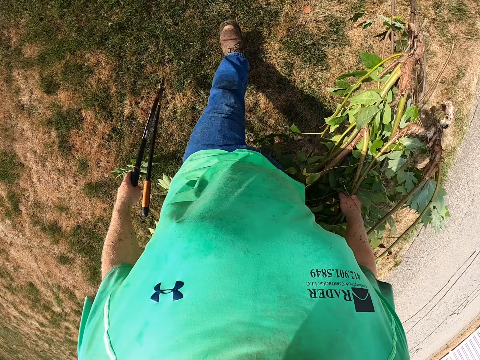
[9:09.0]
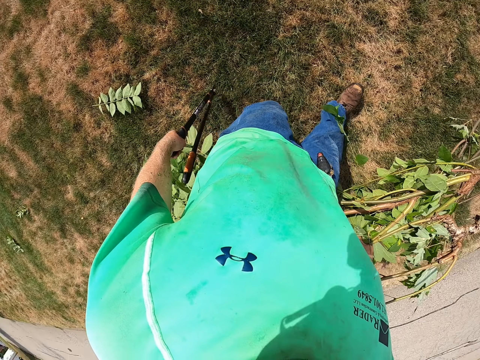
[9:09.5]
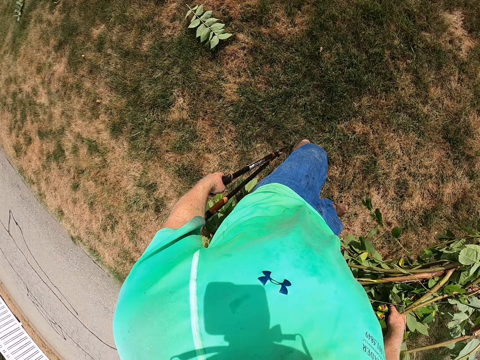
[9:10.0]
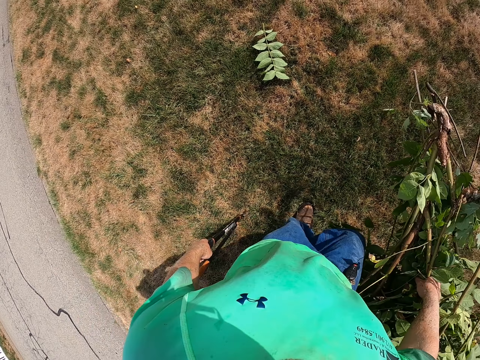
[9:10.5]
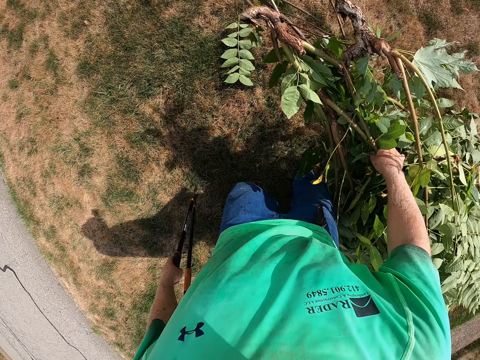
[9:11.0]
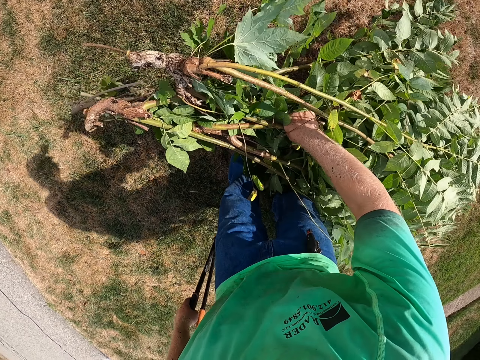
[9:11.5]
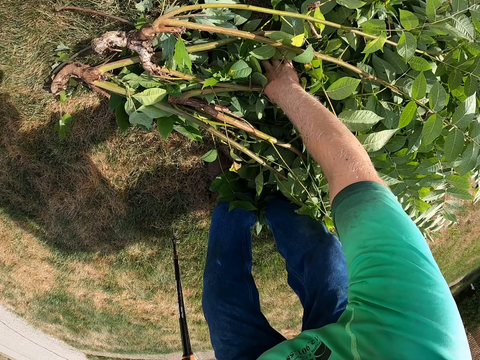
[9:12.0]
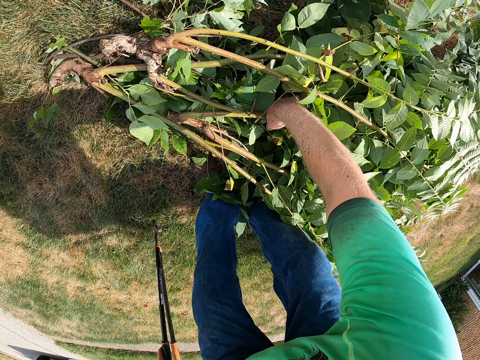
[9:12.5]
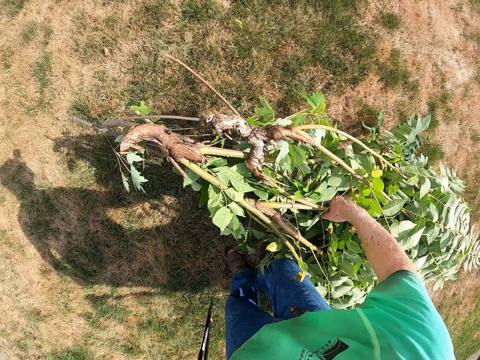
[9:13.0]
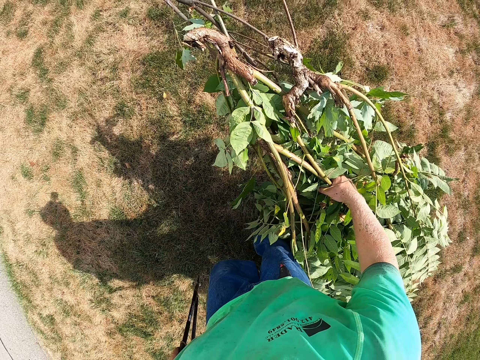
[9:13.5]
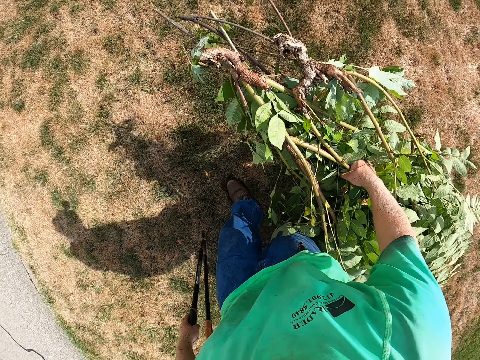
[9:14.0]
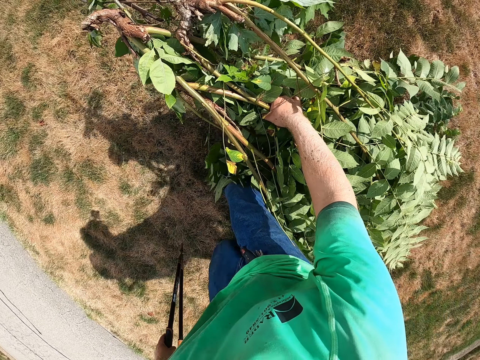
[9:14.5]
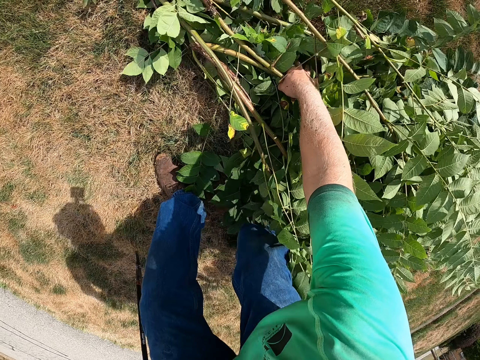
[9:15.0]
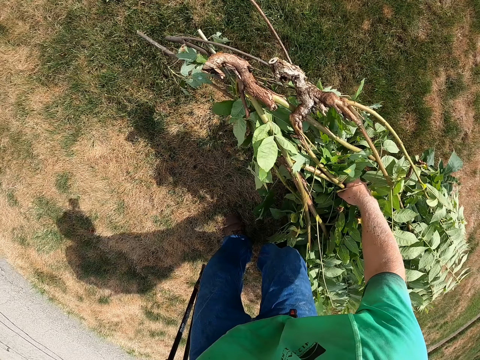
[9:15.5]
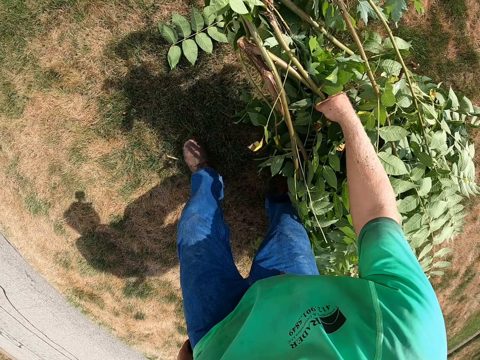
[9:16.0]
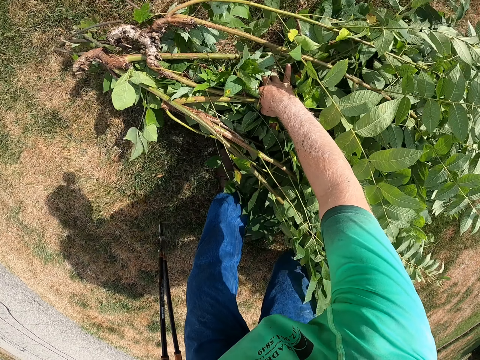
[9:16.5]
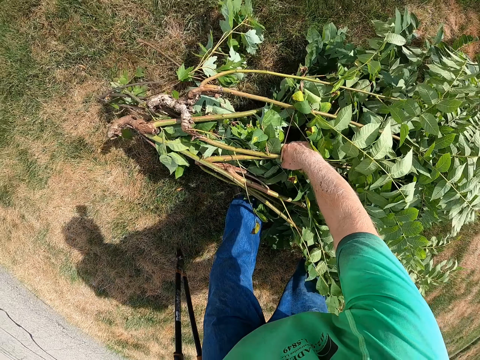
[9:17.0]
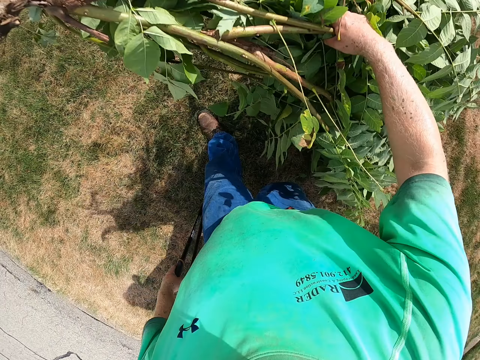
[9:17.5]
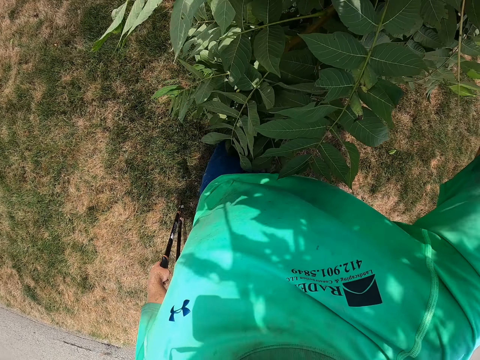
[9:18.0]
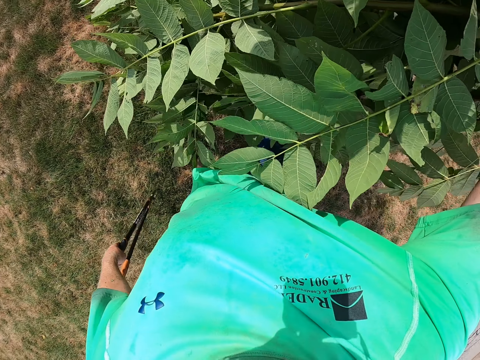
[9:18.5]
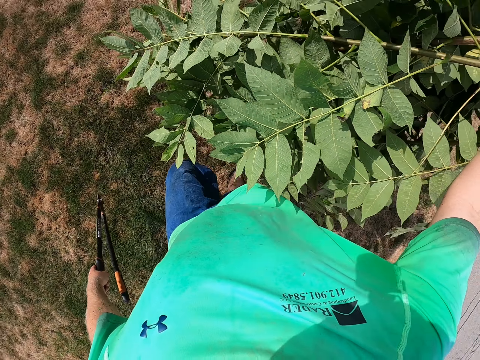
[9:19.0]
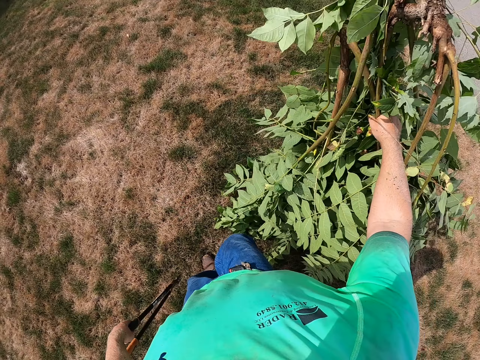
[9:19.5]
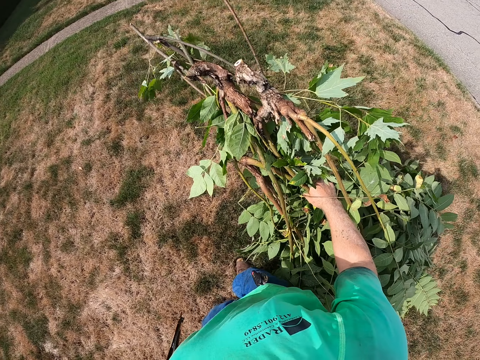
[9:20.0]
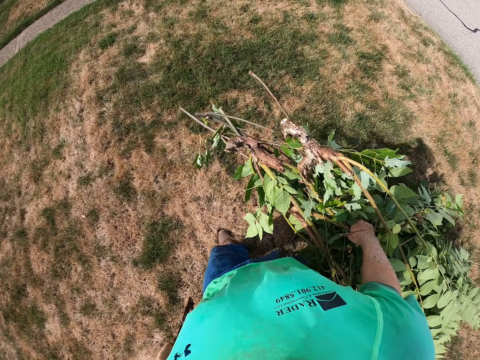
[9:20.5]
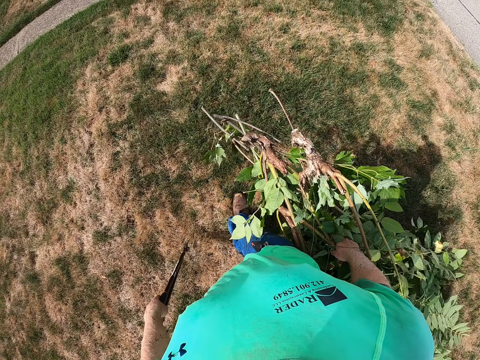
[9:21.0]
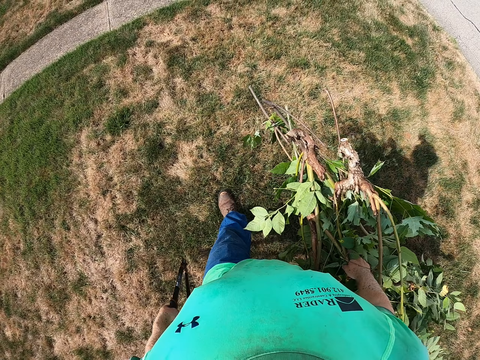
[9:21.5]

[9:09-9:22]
The camera wearer picks a flower twig from the floor with his right hand. He walks. He bends. He walks. He bends. He picks a branch. He walks.

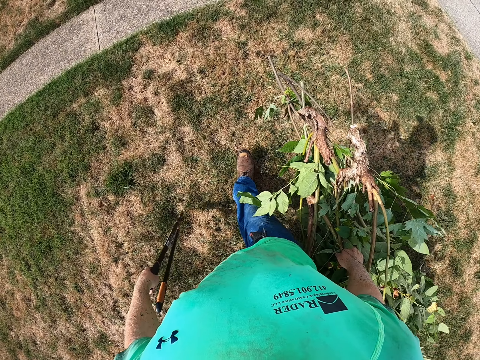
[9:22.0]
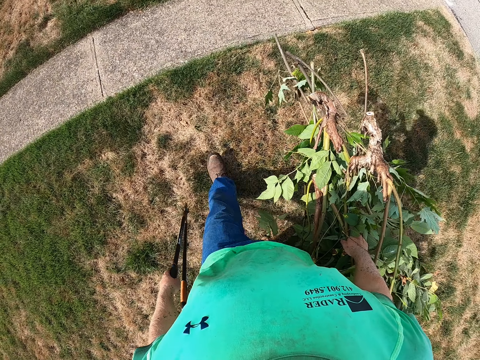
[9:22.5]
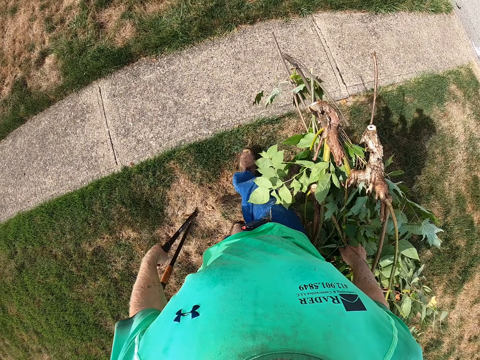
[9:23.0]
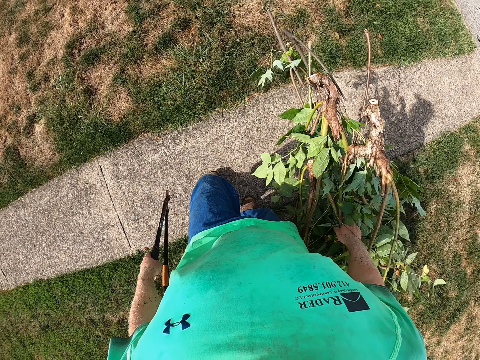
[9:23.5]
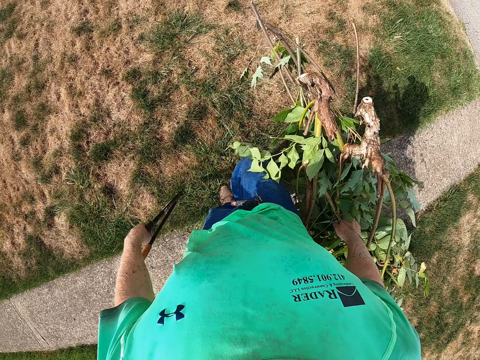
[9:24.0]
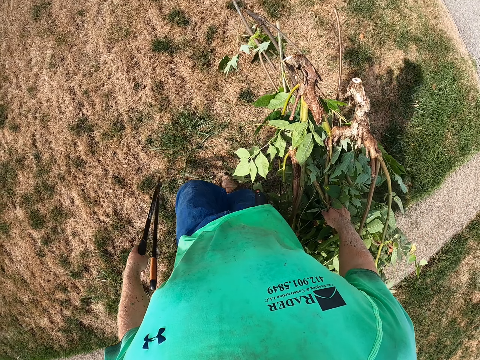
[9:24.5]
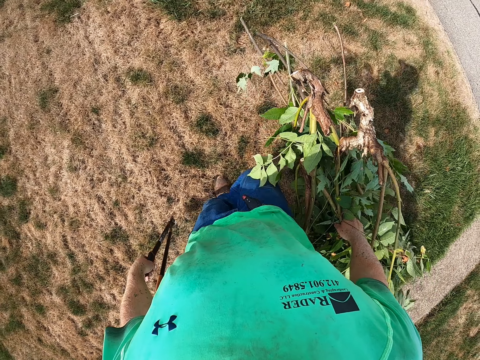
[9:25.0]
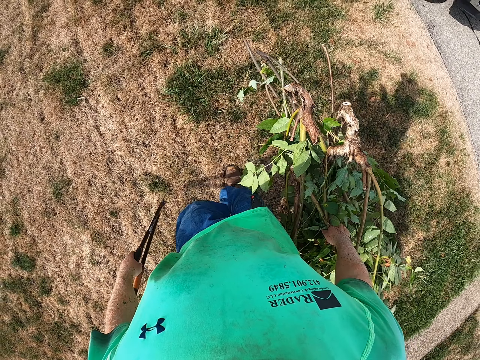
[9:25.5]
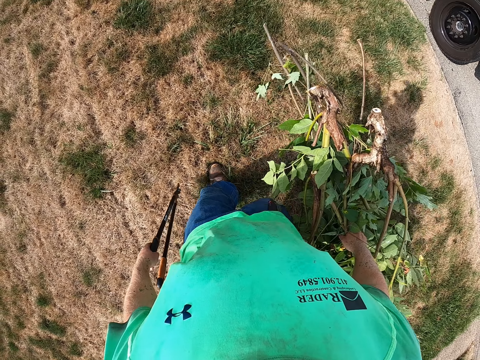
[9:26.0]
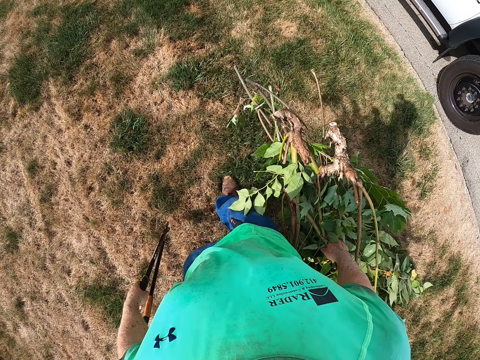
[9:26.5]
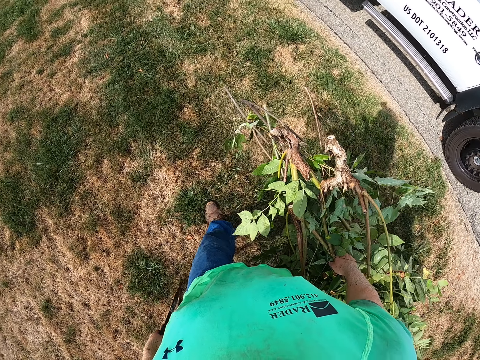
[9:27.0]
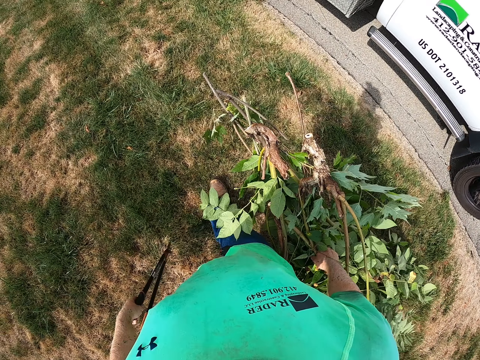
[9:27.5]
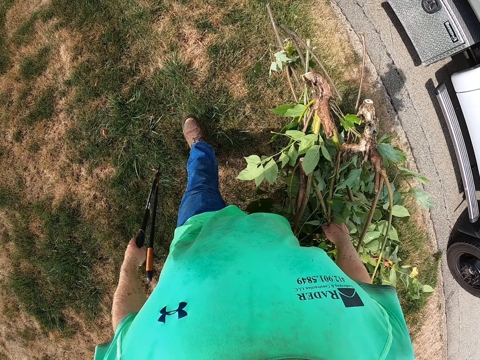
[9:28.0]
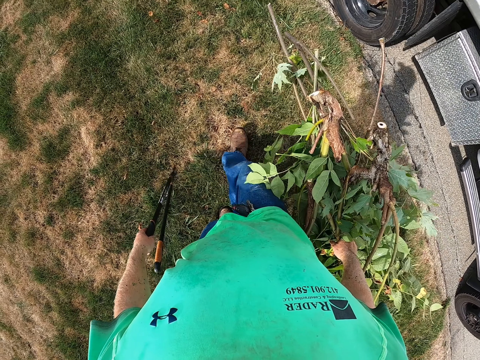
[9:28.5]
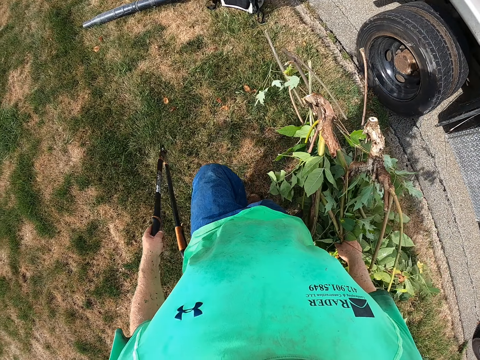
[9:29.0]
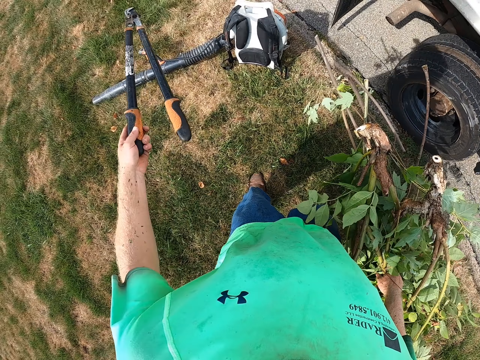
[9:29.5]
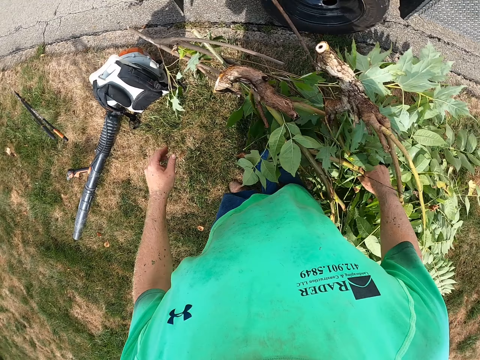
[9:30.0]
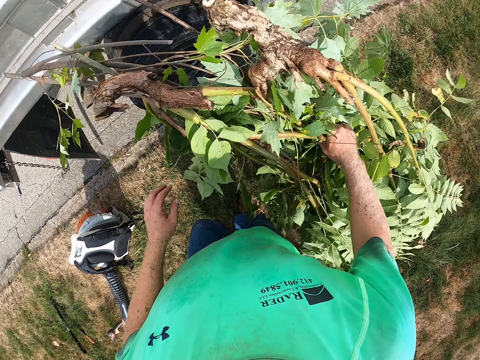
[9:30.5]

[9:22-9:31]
The camera wearer throws the shears down. He drops the shears from his left hand on the ground.

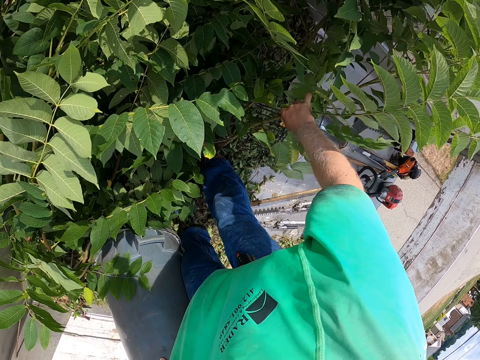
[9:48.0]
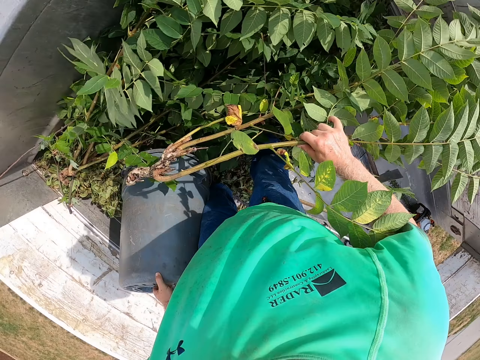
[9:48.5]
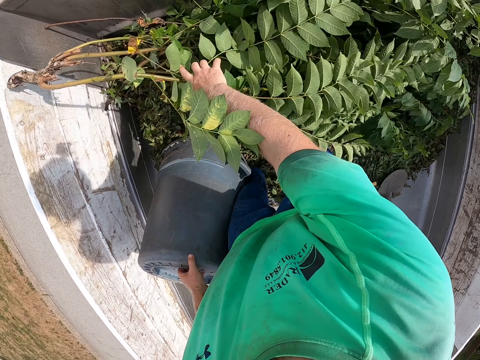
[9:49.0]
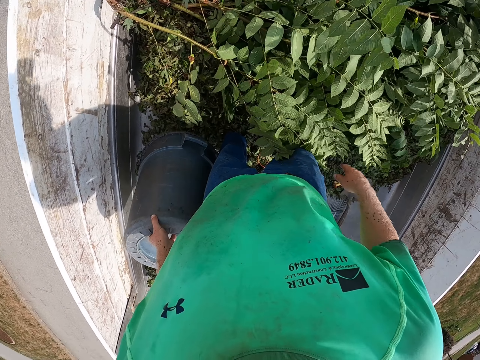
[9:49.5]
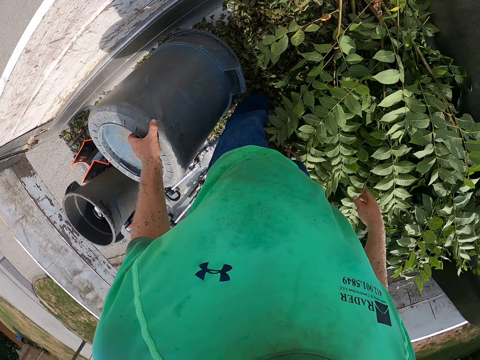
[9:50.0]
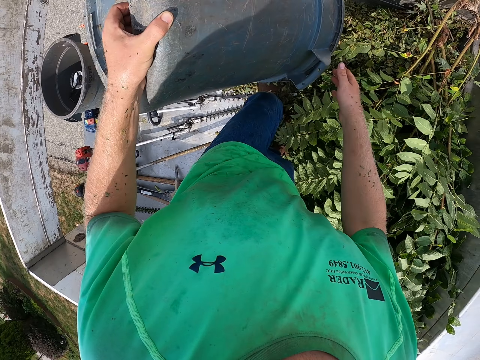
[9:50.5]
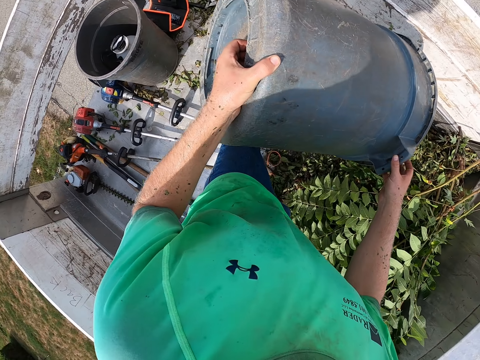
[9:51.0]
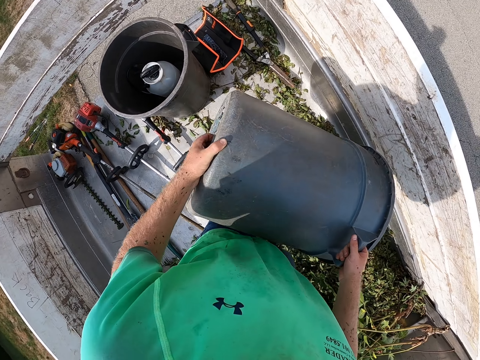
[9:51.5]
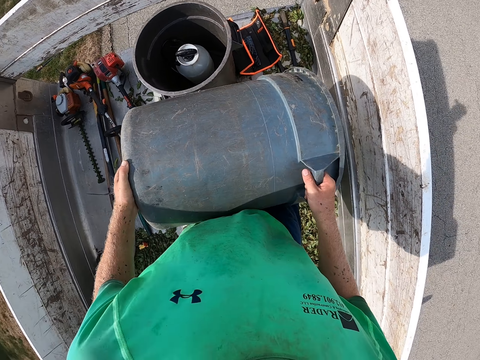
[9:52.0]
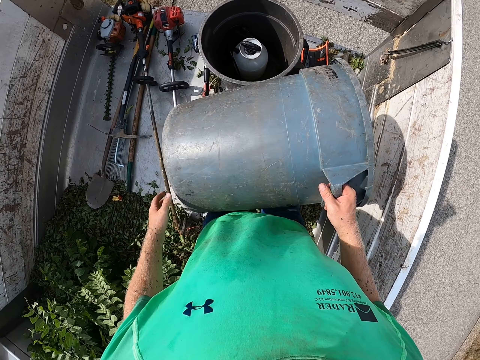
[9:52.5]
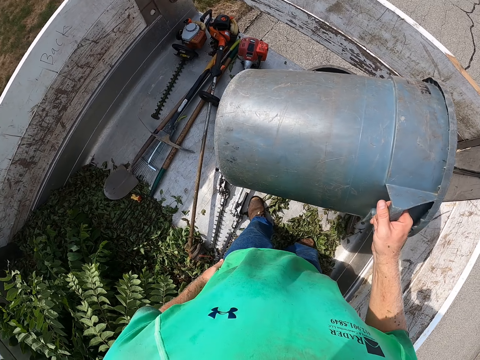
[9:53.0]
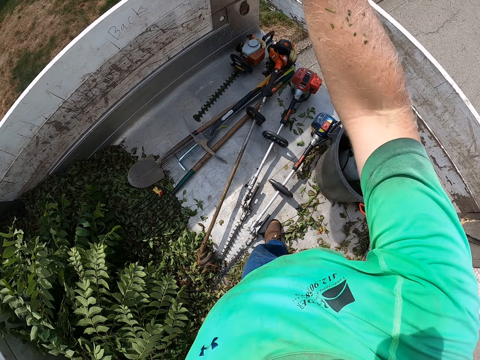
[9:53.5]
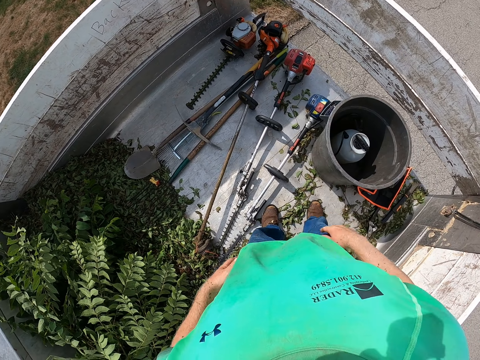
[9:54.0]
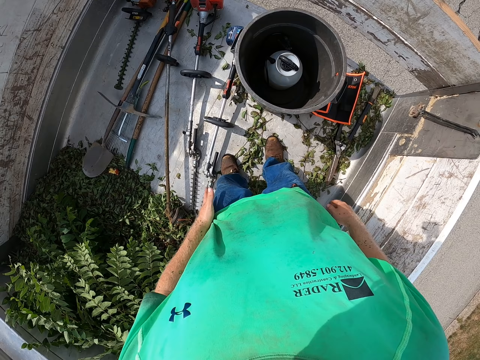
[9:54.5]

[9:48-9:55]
The camera wearer lifts a tree in the truck with his right hand. He drops the tree with his right hand in the truck. He lifts a trash can or bucket. He holds the bucket with both hands. He holds the bucket with his right hand. He throws the bucket on the floor with his right hand. He wipes himself.
